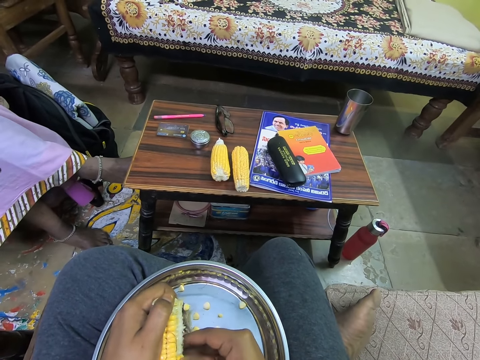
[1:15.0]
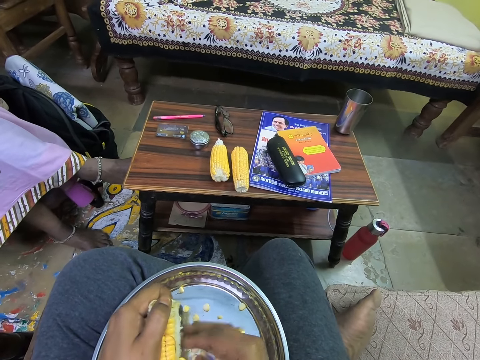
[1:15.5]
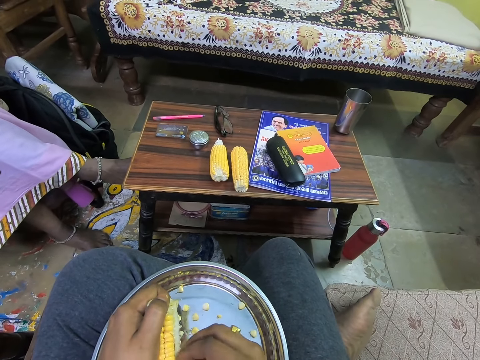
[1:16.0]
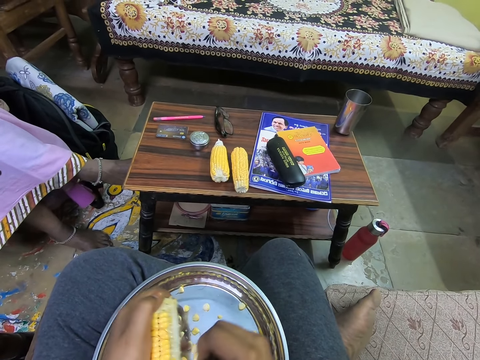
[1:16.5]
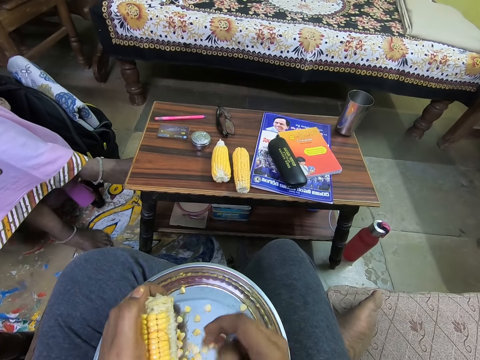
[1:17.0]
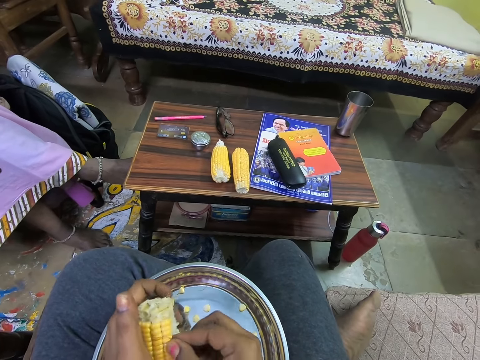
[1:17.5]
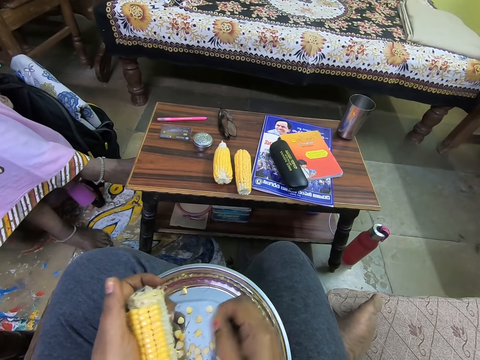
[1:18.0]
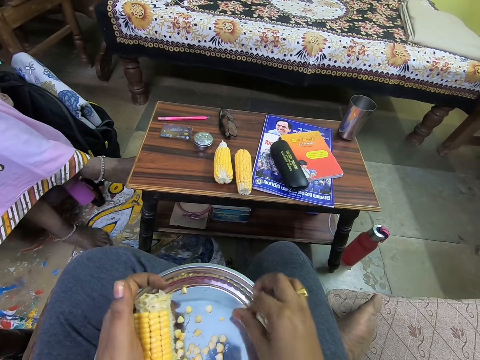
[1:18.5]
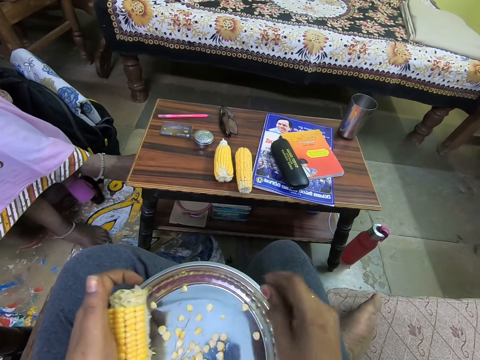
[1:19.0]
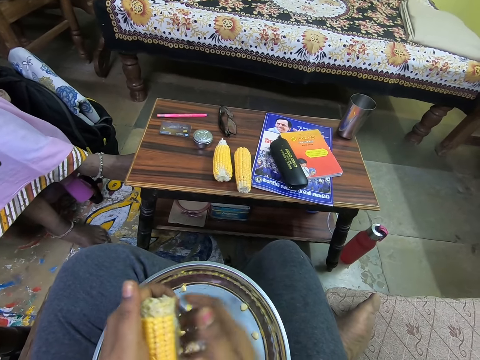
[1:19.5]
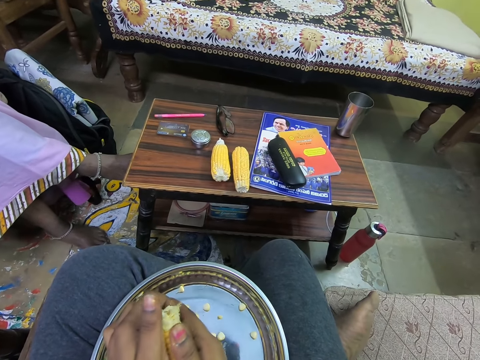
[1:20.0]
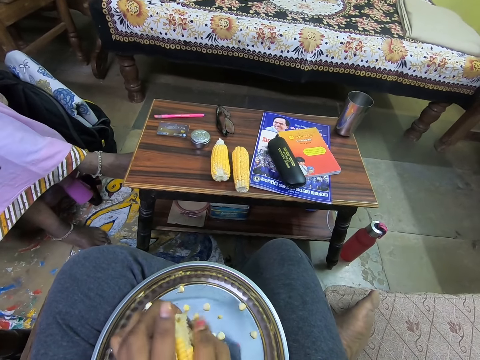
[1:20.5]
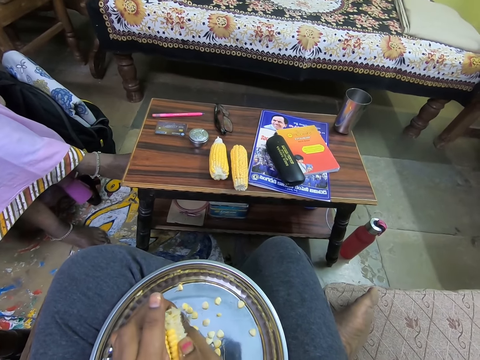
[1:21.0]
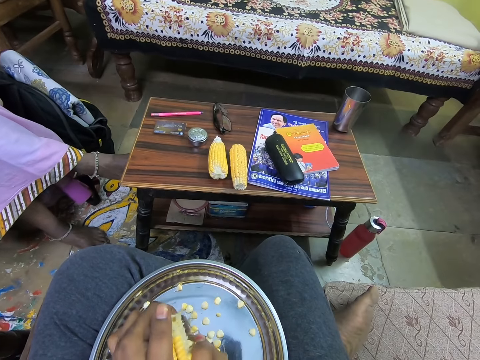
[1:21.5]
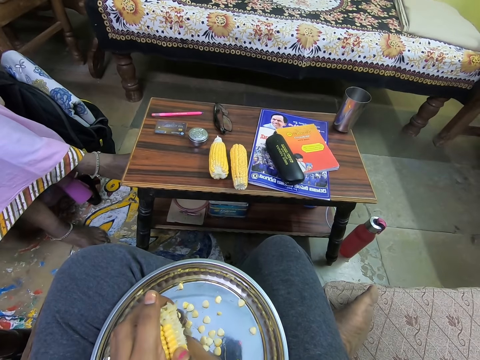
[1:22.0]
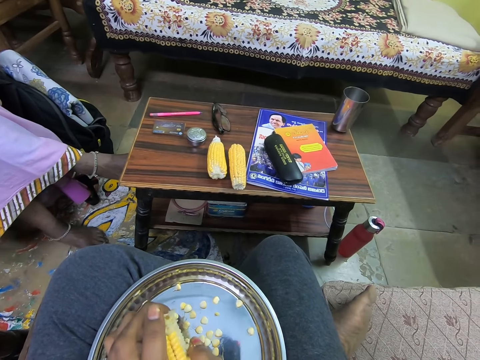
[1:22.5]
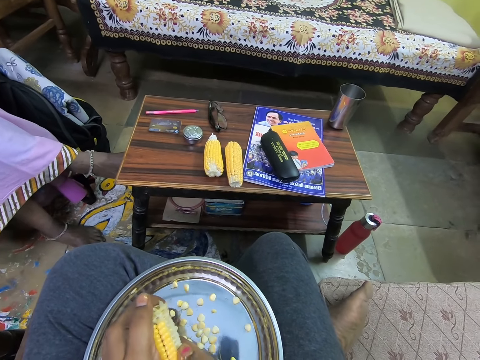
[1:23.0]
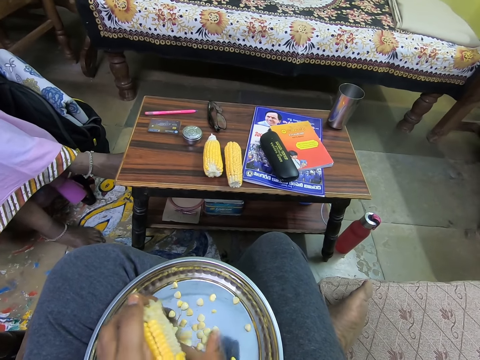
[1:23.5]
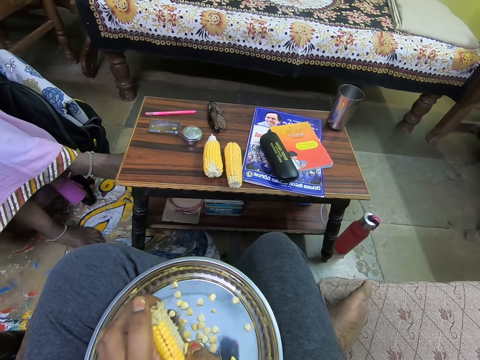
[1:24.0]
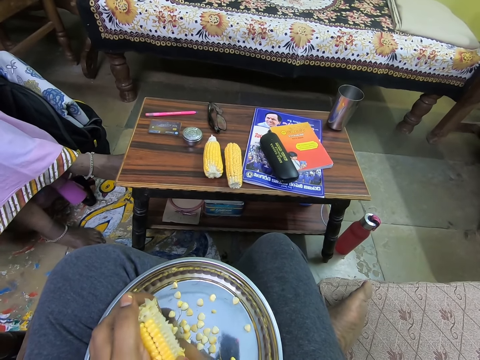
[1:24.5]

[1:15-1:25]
The camera wearer pulls a strand. They put the strand on the platter and remove grains from the maize cob.

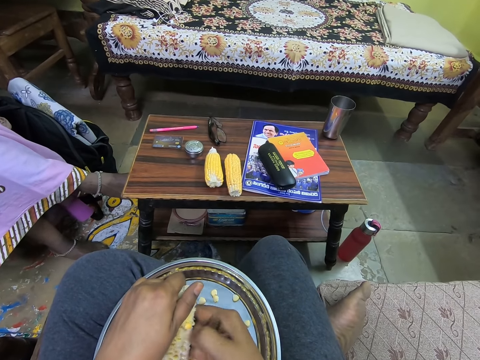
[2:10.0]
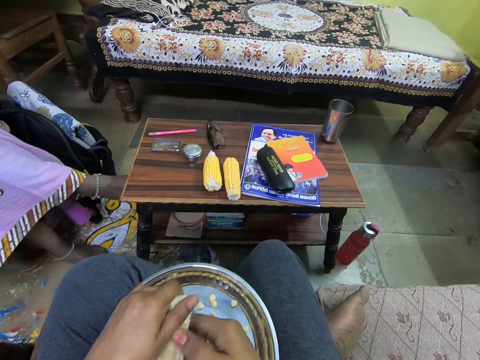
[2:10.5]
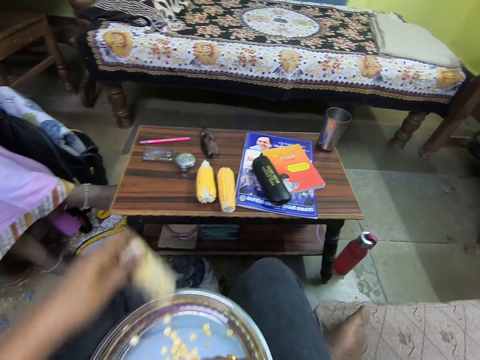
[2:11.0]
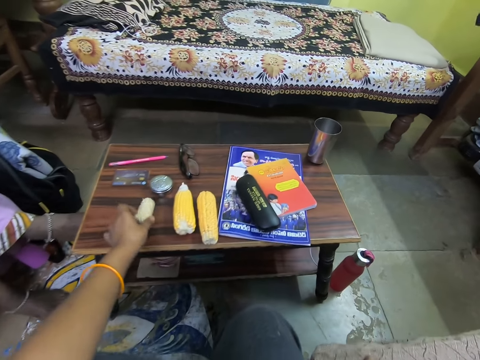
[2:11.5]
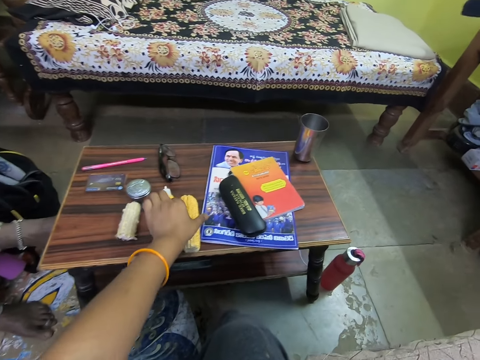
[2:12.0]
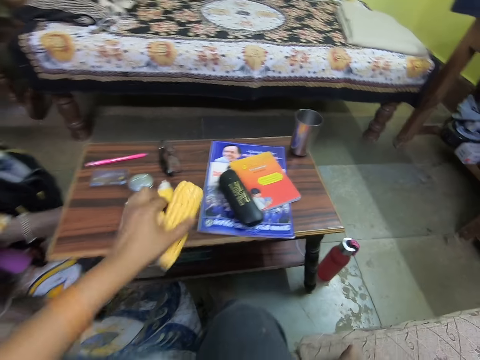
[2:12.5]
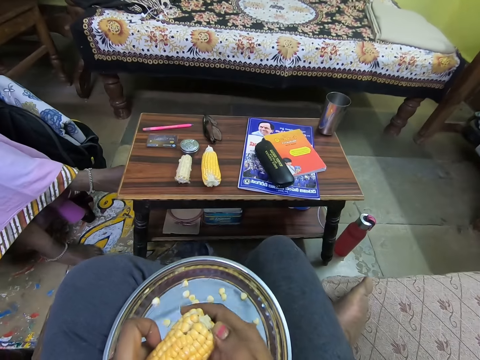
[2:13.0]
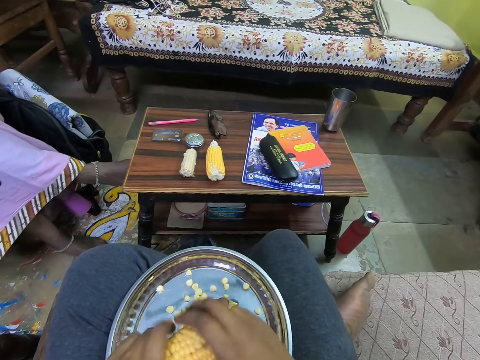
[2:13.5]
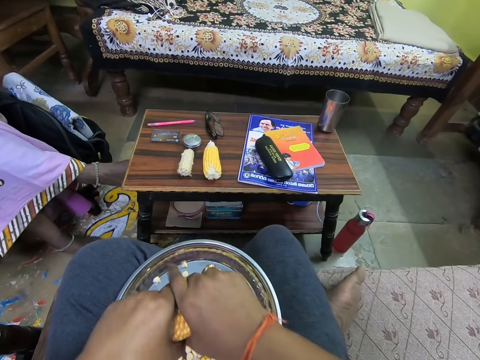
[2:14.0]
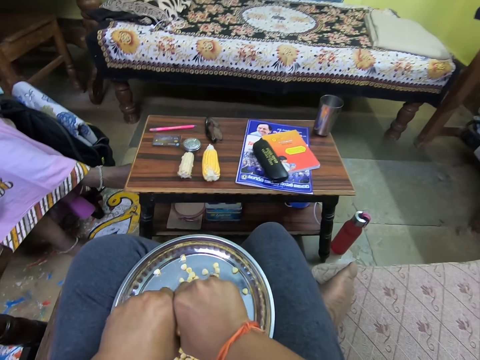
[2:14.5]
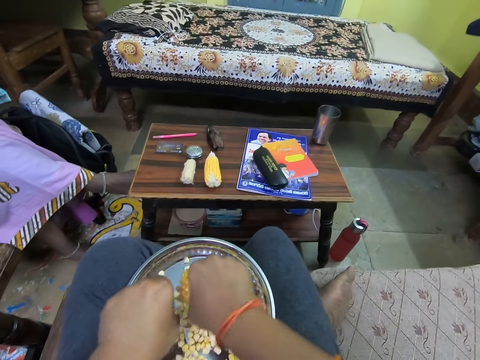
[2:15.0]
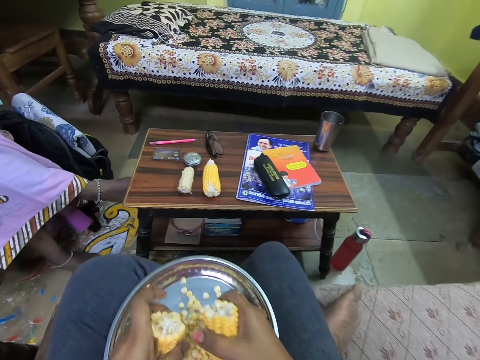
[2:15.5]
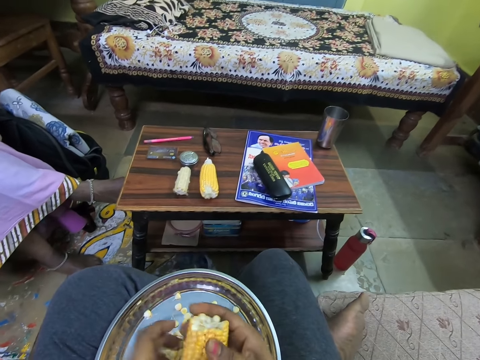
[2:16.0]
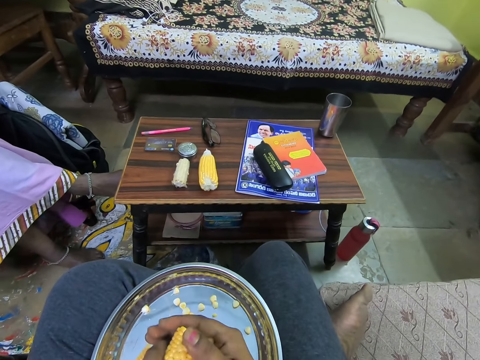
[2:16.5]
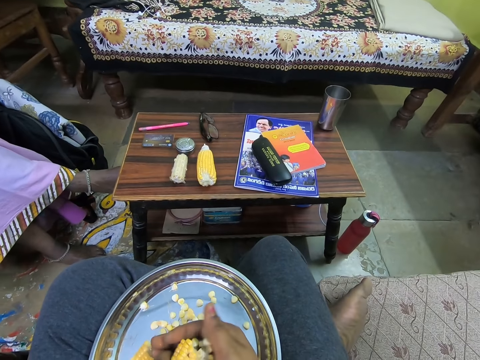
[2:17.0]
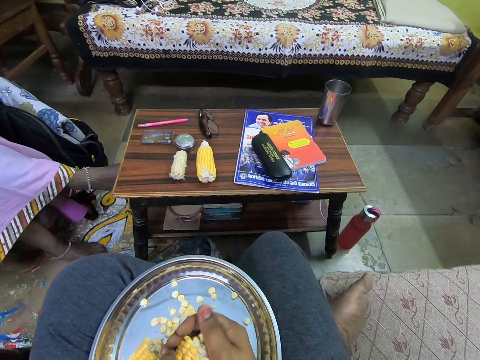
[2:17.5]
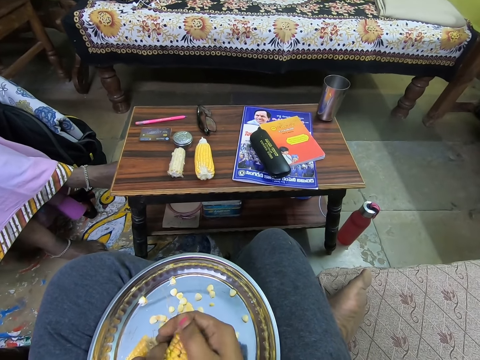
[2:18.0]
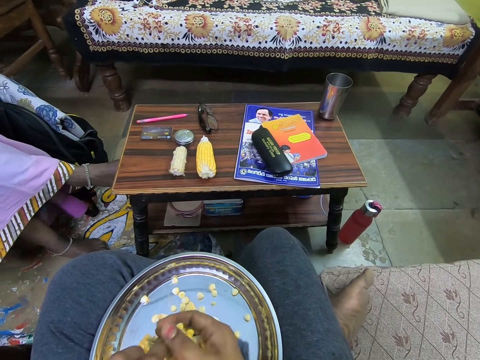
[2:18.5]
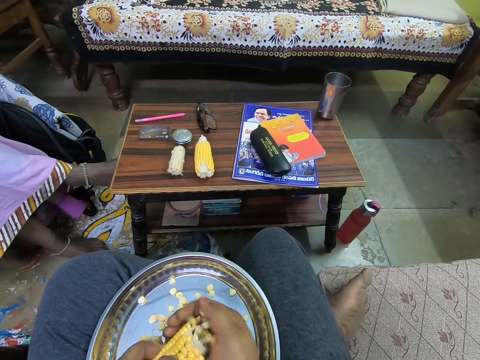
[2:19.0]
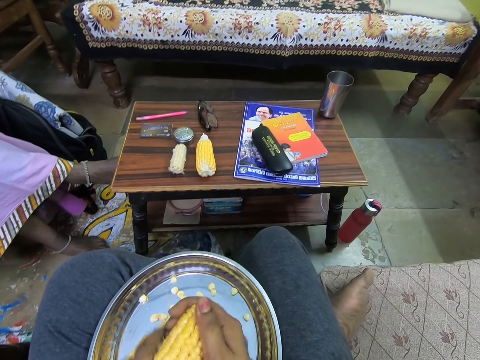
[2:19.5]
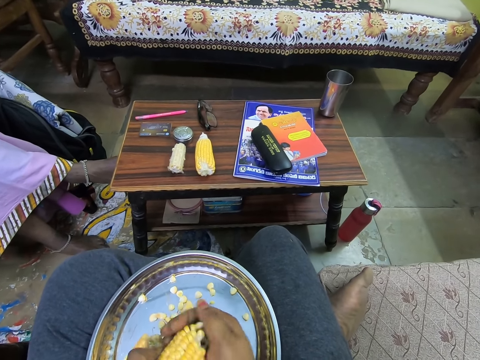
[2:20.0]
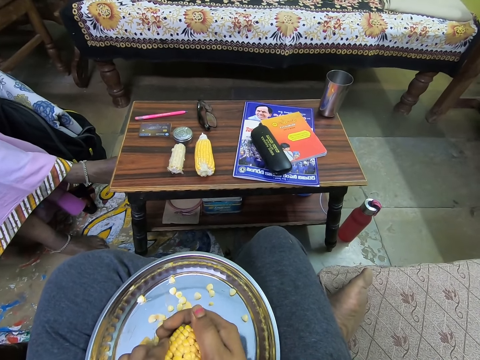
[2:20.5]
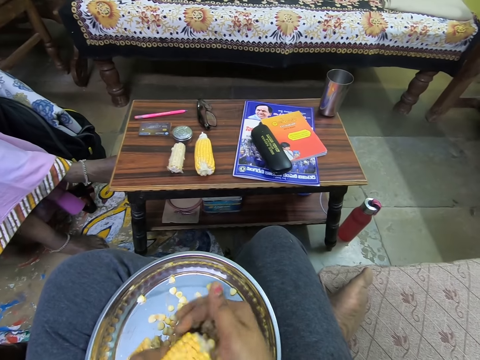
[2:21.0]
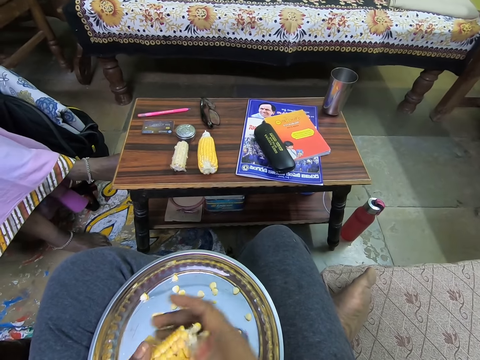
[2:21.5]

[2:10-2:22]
The camera wearer drops the naked corn or maize cob on a table with his left hand. He picks a corn from the table with his left hand. He holds the corn with both hands. He breaks the corn with both hands. He puts the half maize cob on the table. He drops the corn in the tray on his lap with his left hand. He holds the corn with both hands. He peels the corn in both hands in the tray on his lap with his right hand.
